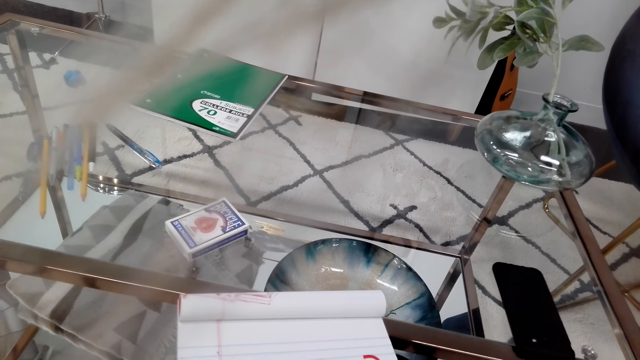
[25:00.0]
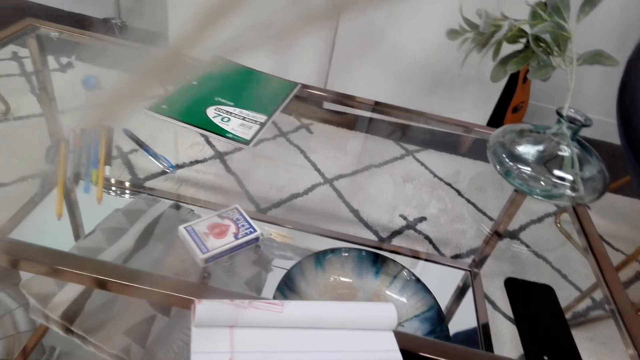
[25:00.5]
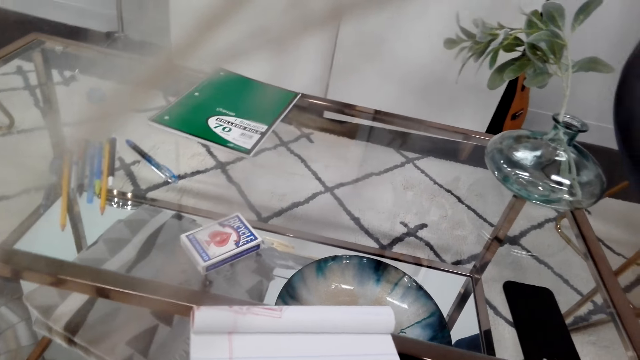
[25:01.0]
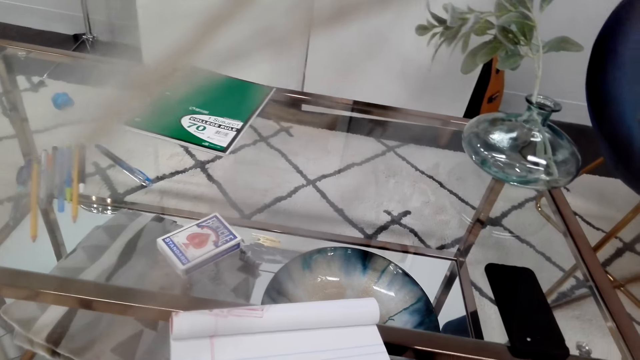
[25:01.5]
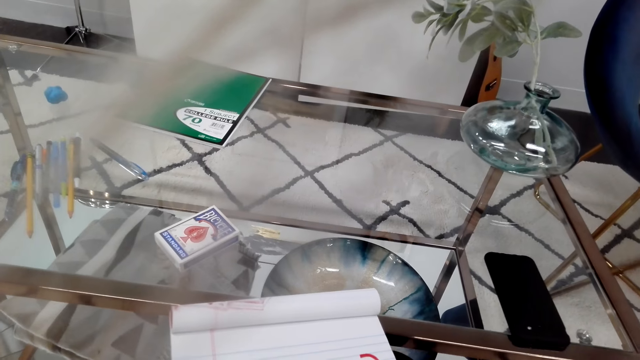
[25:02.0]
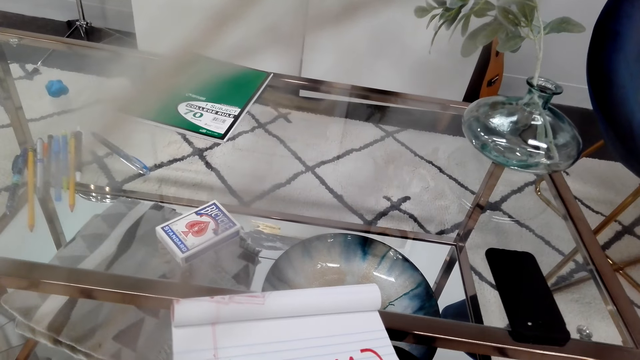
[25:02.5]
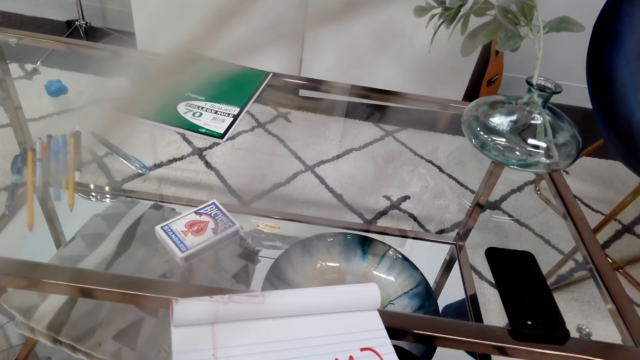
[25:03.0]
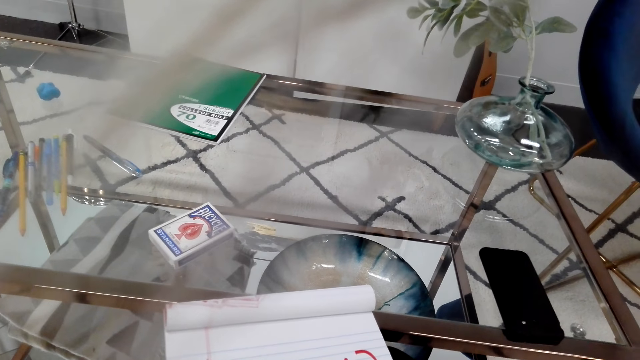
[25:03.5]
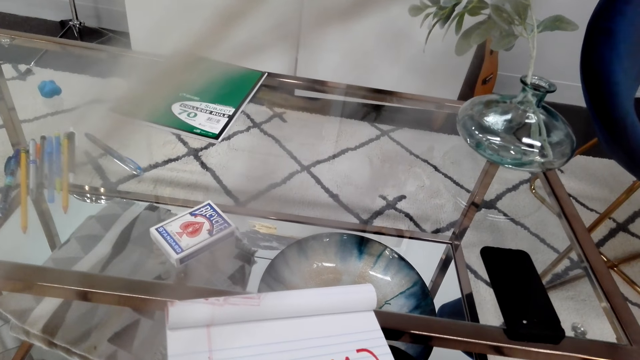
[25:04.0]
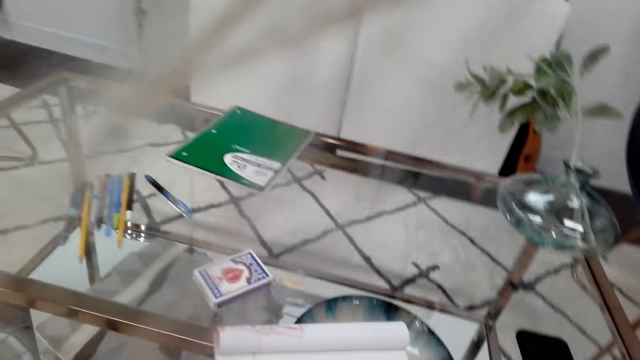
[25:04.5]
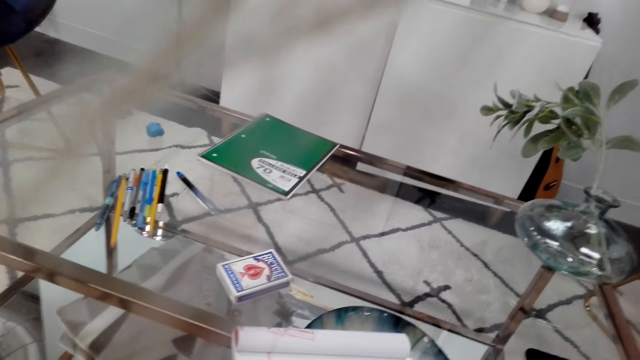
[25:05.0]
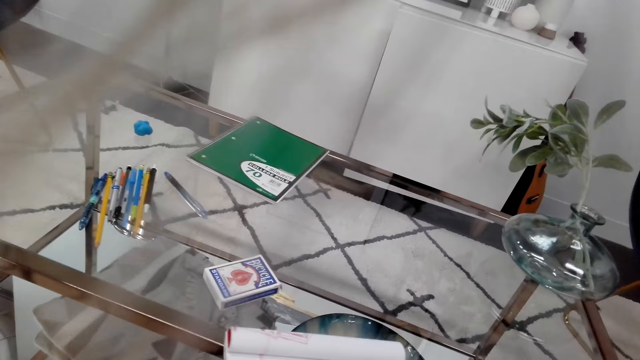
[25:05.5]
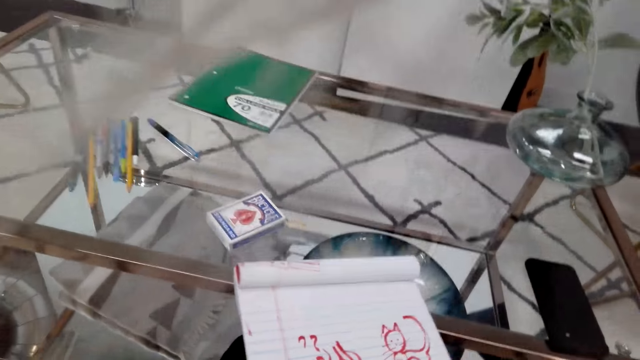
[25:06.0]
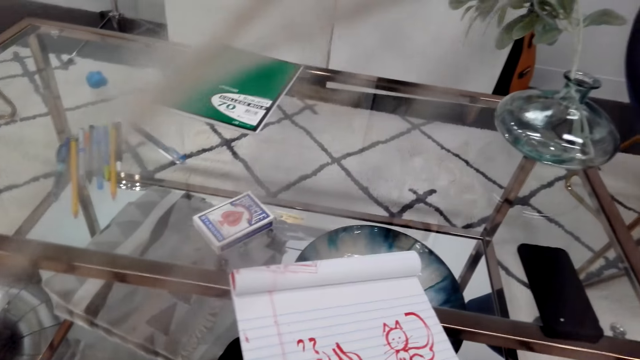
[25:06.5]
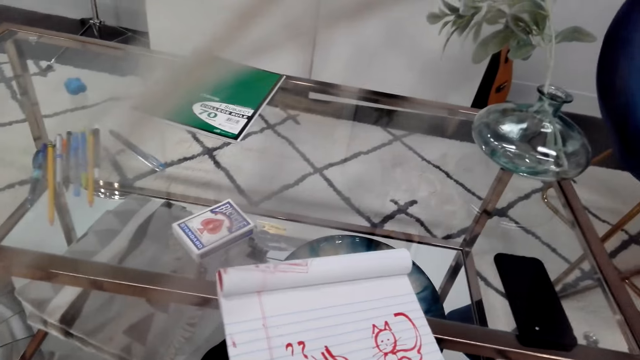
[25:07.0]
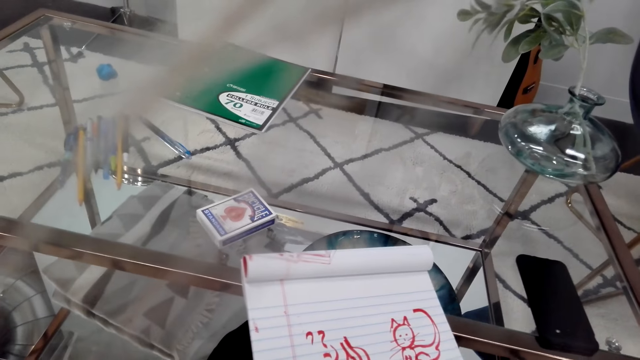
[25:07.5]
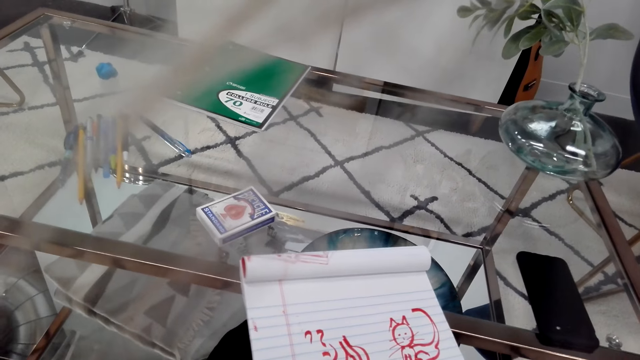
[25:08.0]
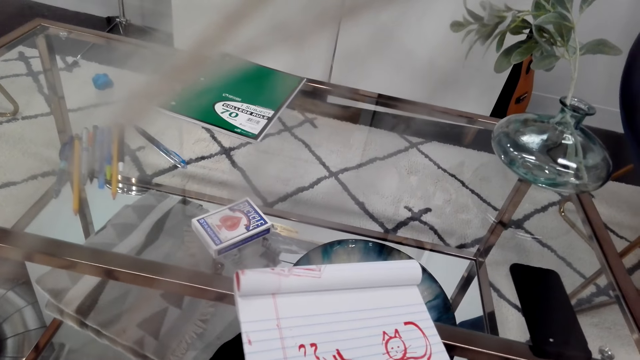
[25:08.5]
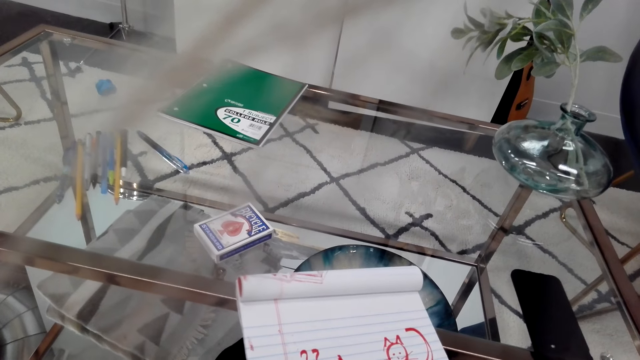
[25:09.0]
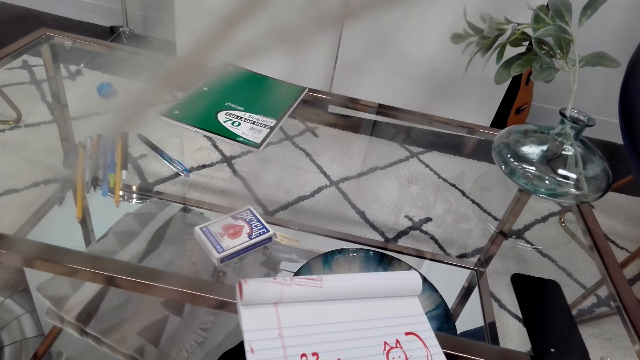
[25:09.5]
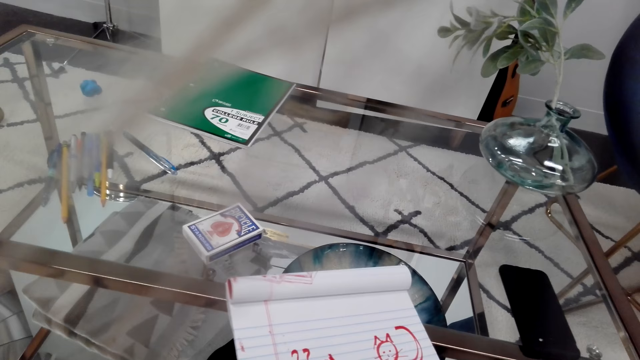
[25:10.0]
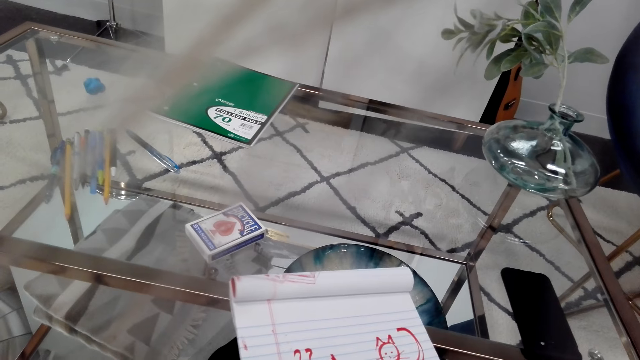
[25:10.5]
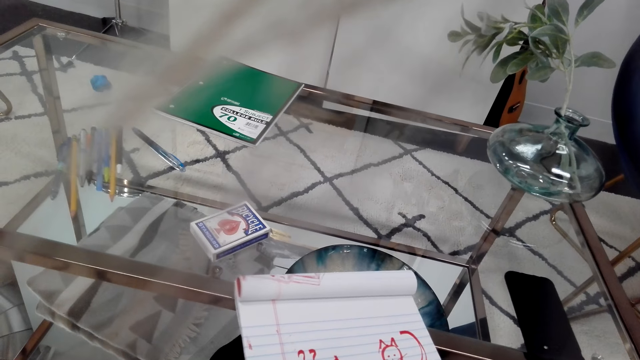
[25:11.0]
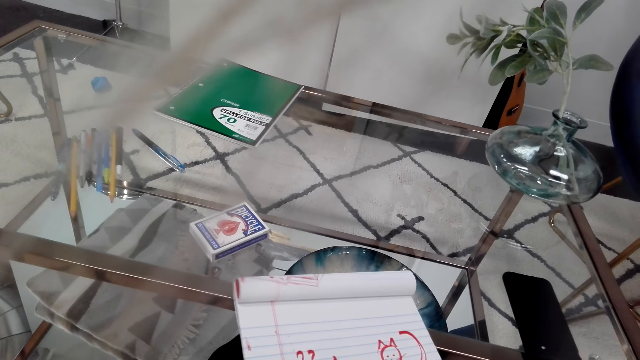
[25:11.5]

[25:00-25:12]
The camera wearer looks around. She moves the notebook with her hands.

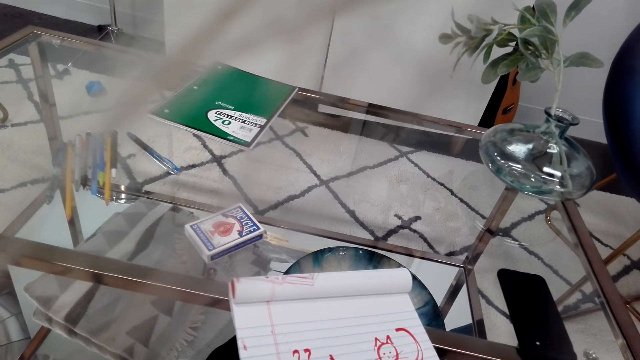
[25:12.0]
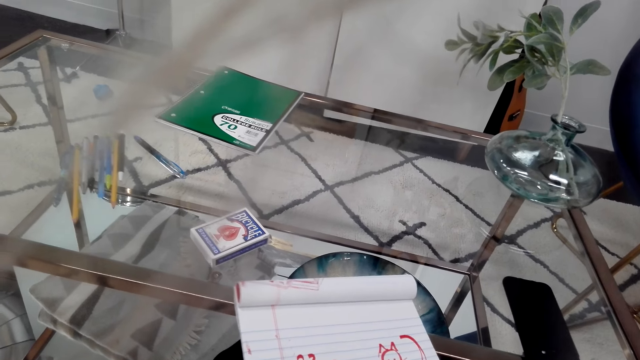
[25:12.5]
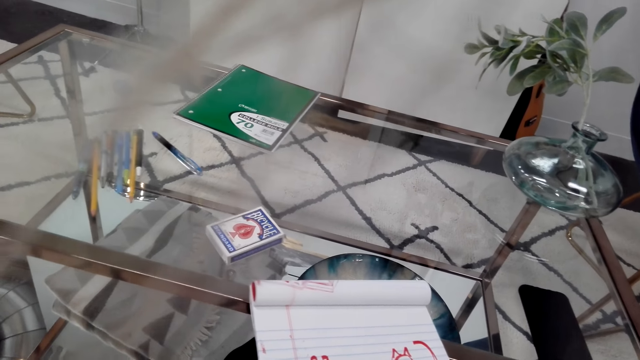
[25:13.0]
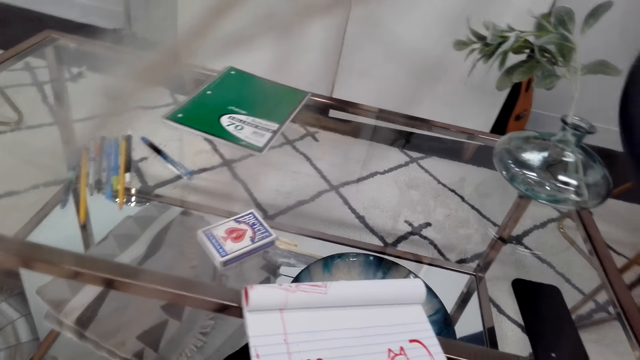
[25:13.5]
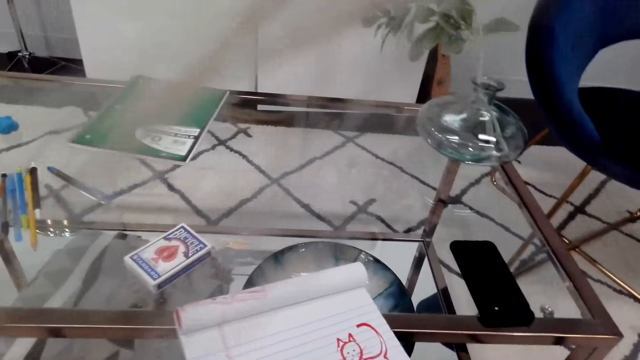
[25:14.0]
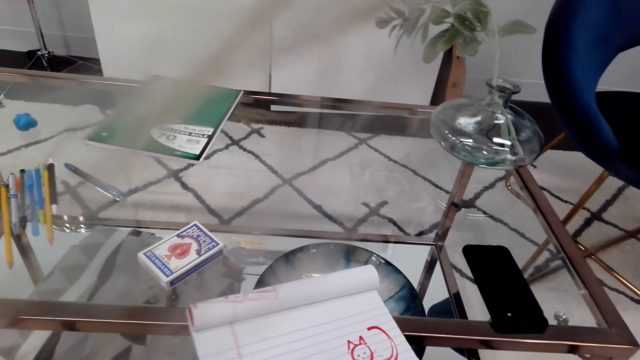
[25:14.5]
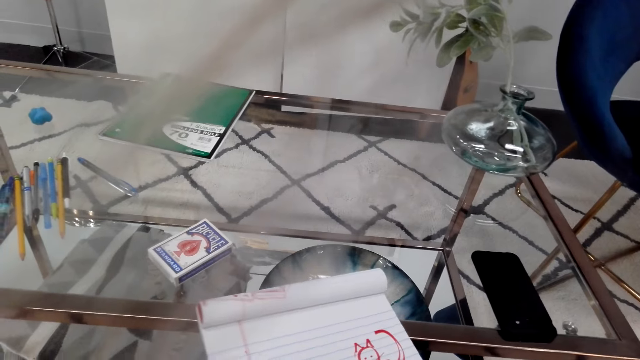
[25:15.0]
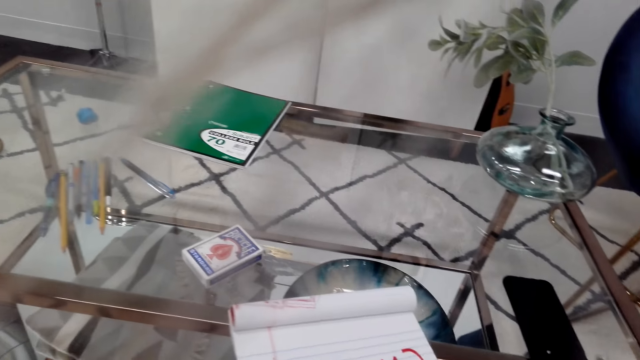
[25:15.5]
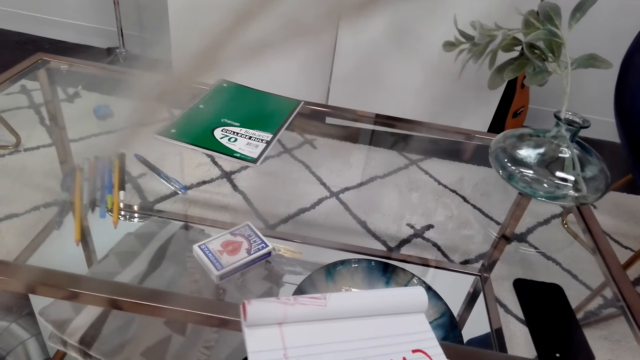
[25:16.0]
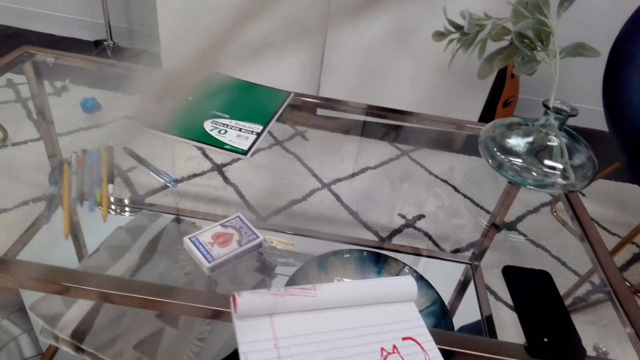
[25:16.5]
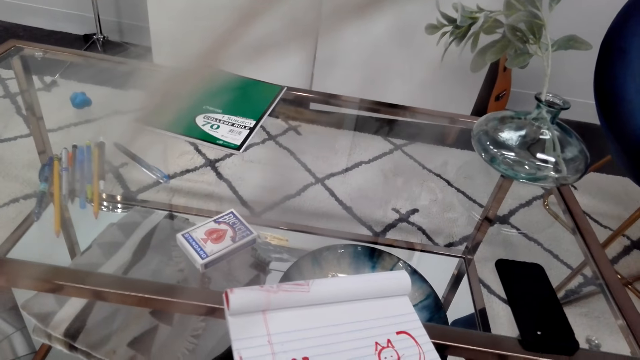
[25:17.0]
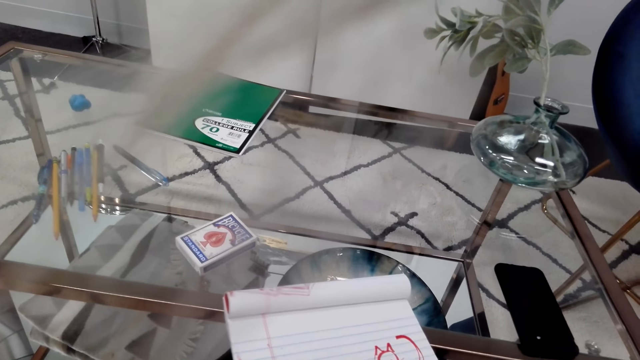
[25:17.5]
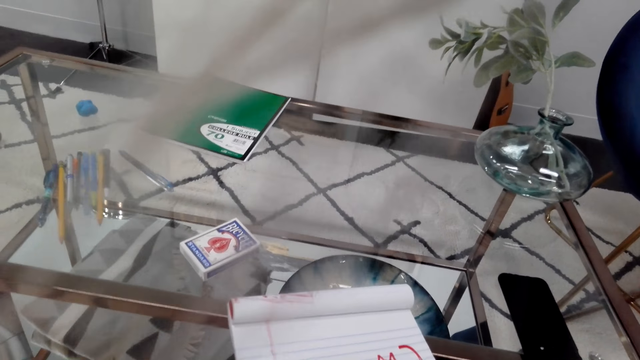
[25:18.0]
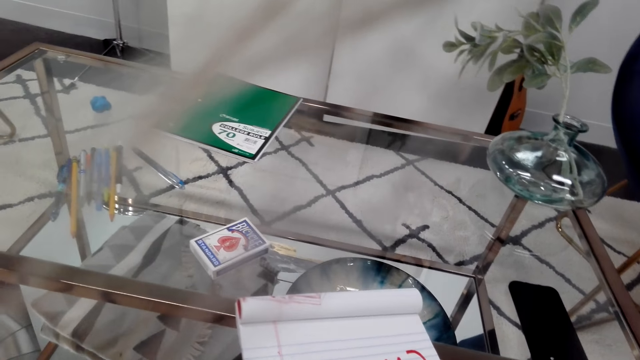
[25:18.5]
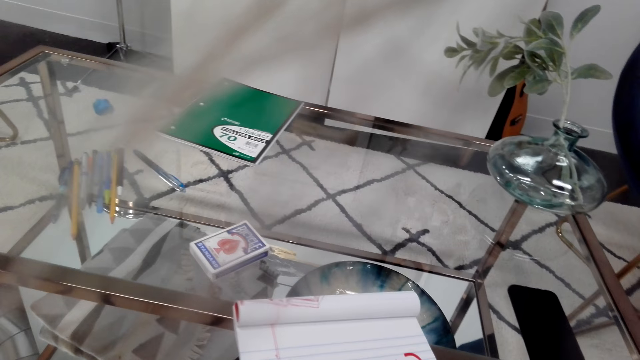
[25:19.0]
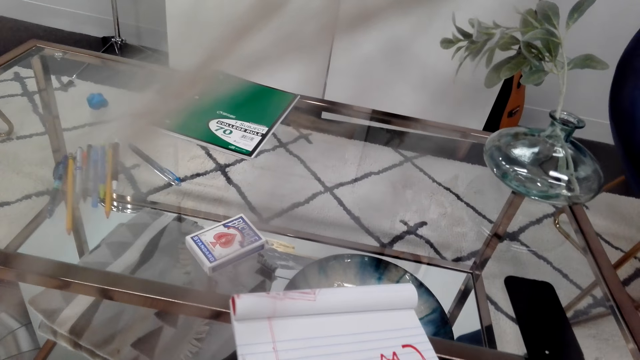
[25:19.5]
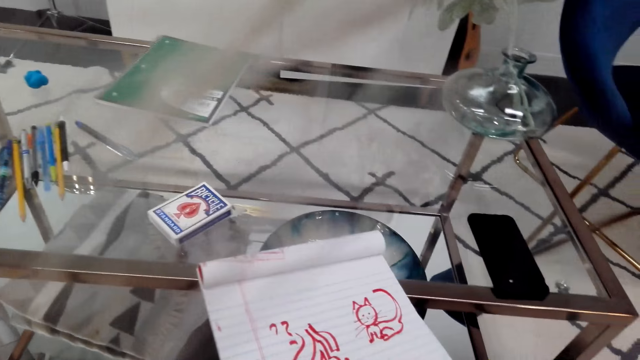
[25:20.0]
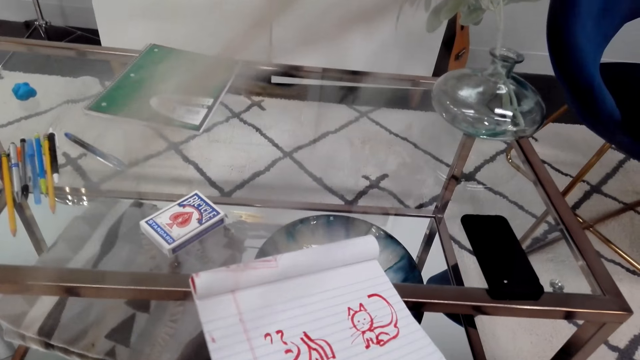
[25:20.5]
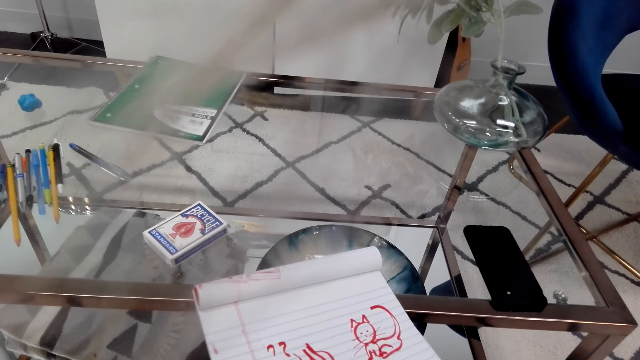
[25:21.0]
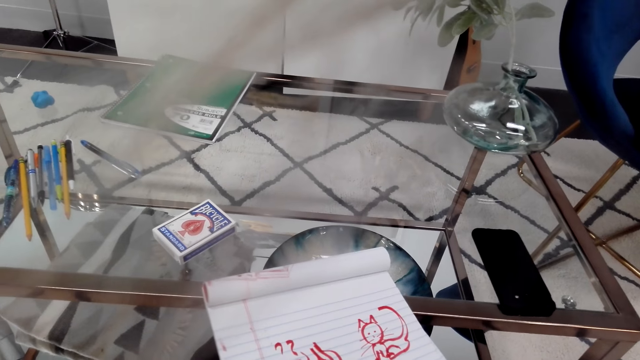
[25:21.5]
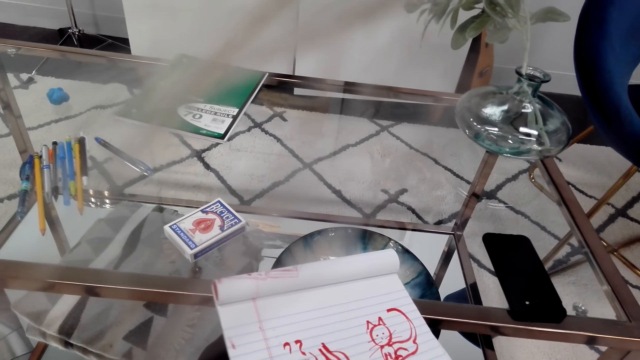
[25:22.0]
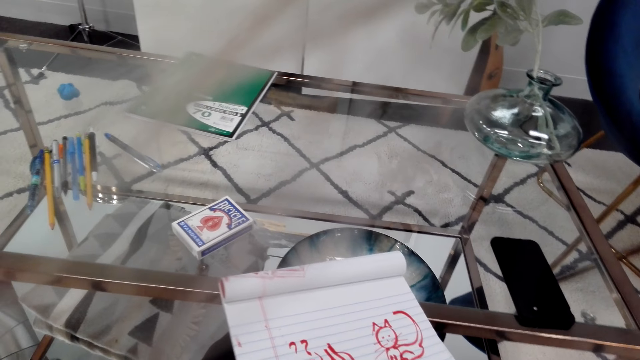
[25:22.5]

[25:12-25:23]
The camera wearer holds the notebook with her hands. She draws in the book.
